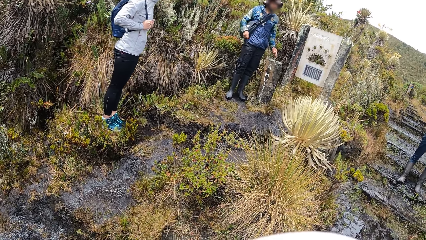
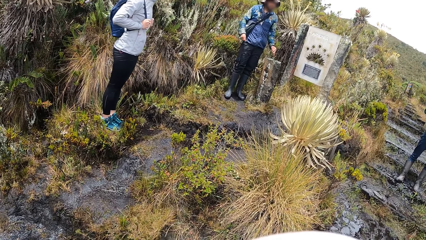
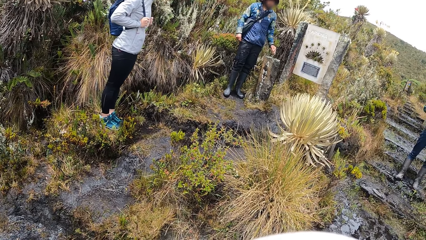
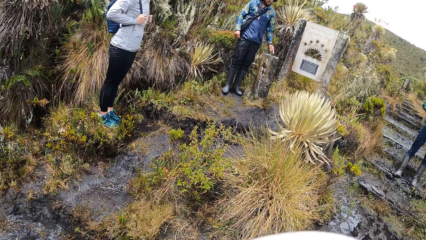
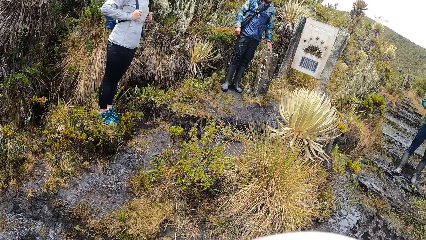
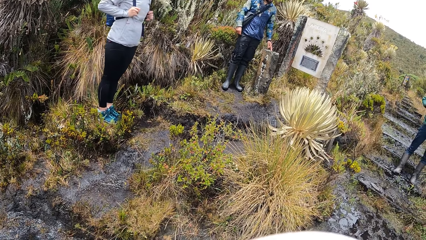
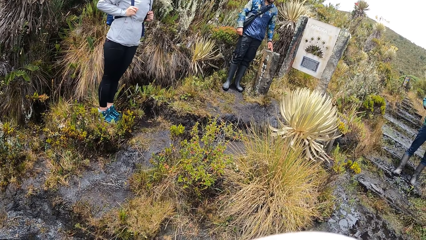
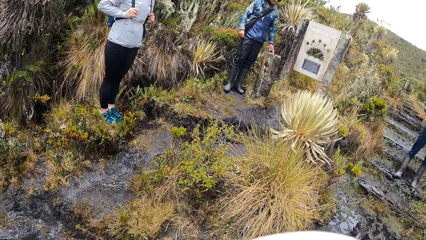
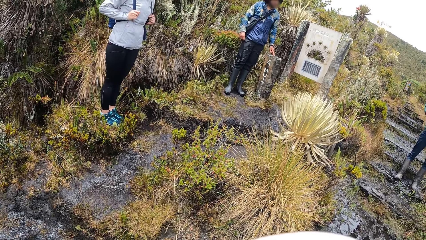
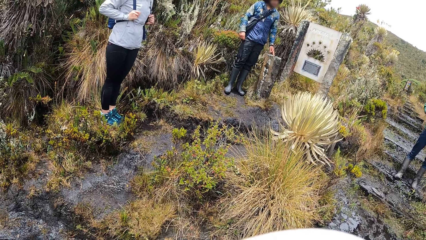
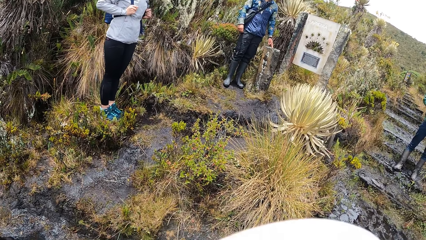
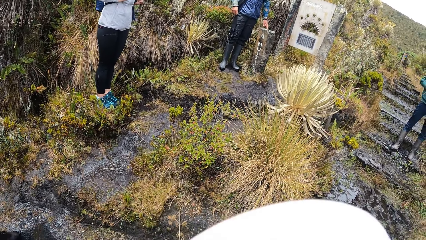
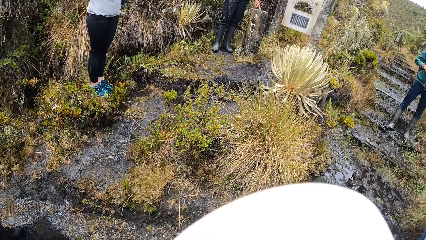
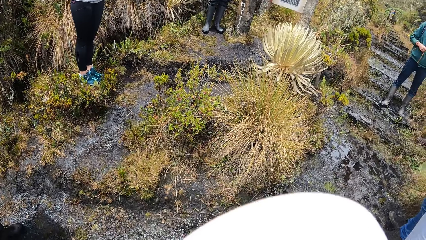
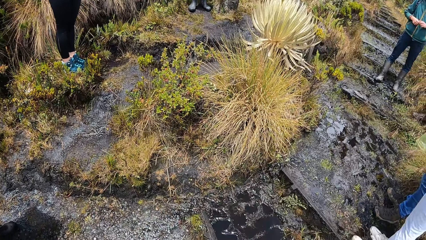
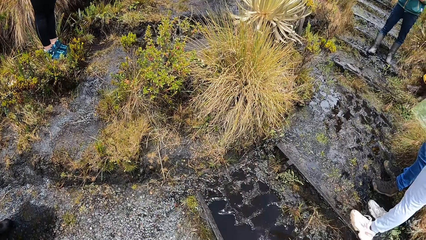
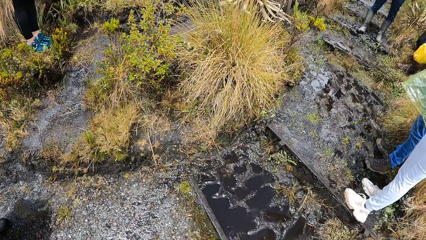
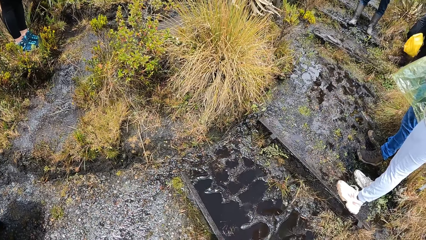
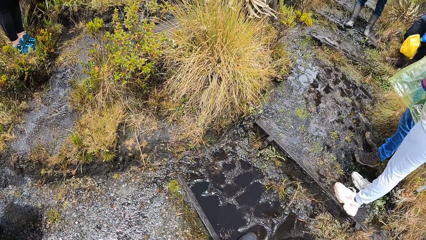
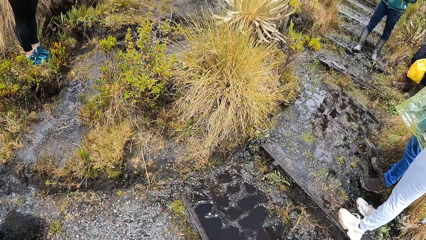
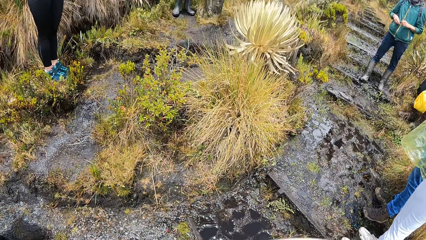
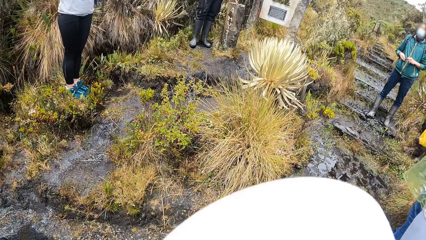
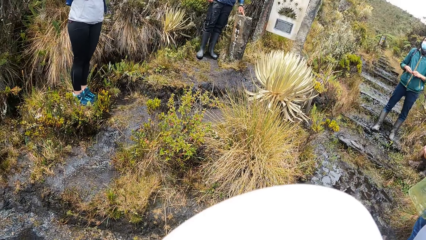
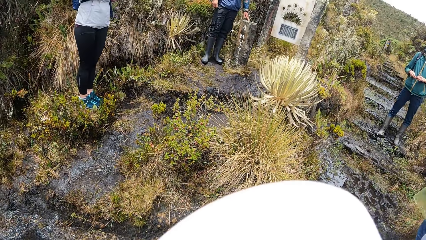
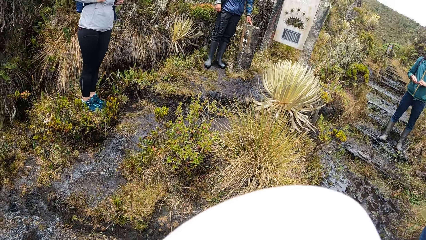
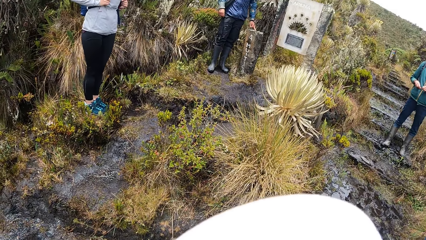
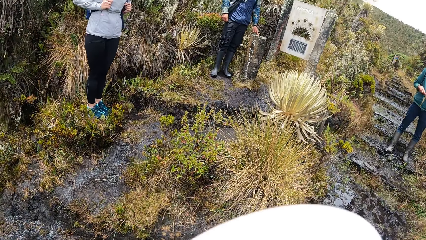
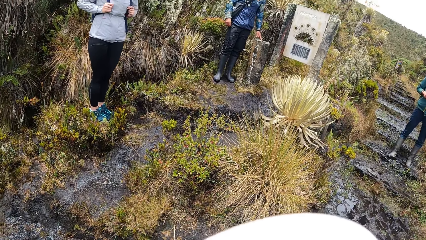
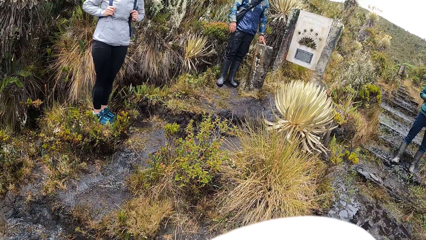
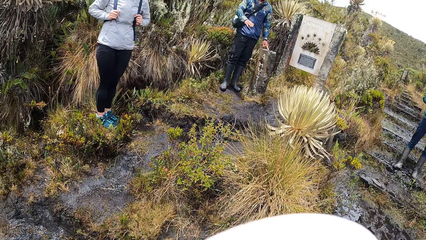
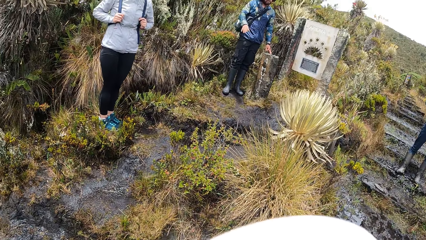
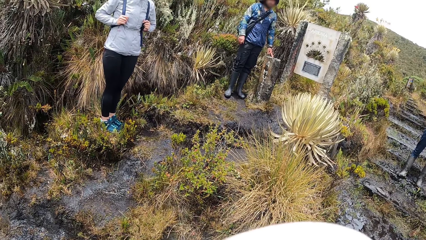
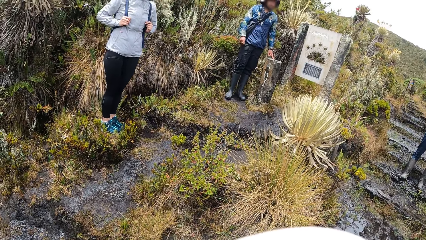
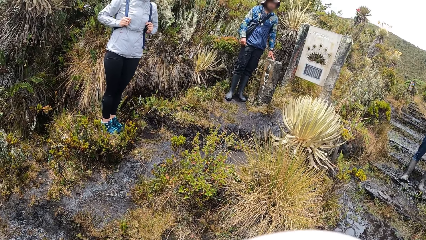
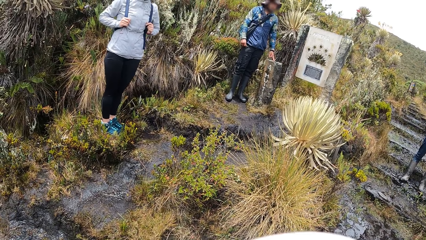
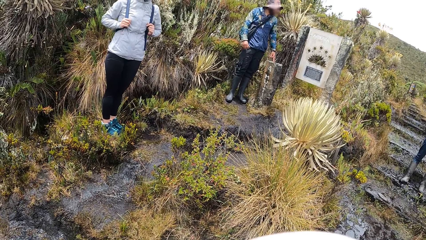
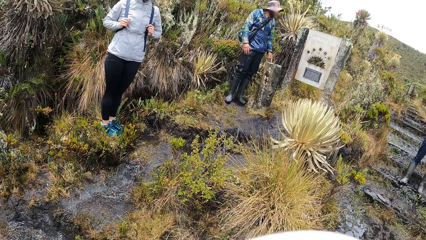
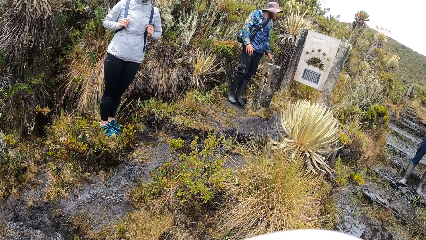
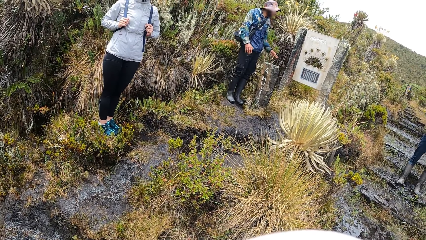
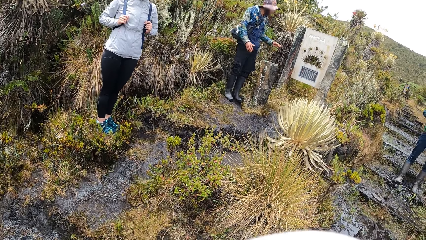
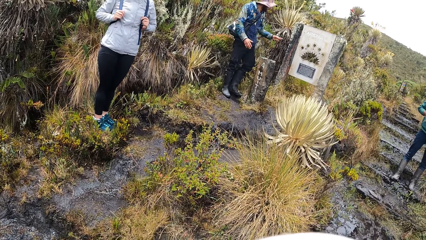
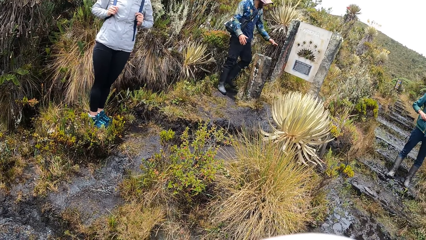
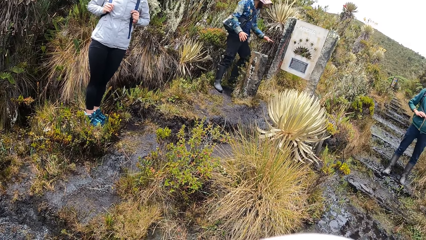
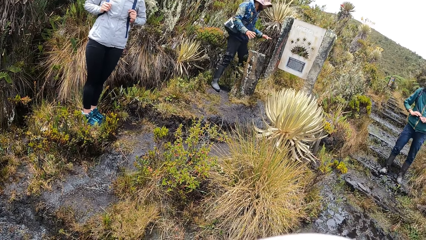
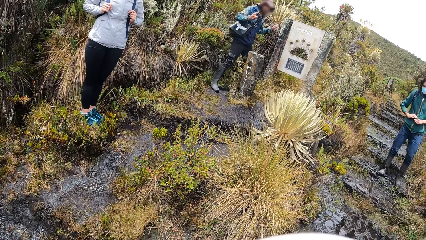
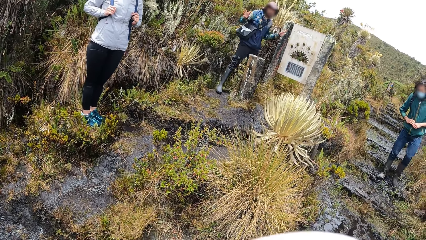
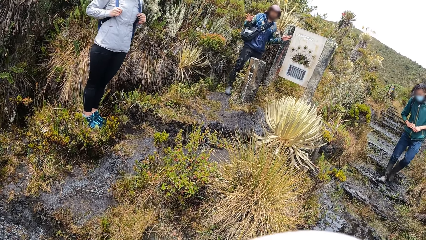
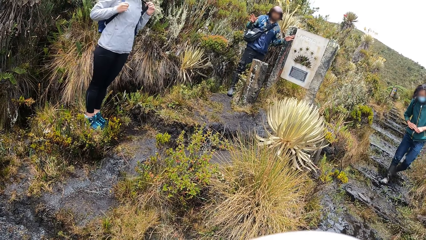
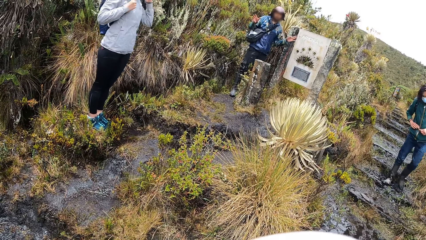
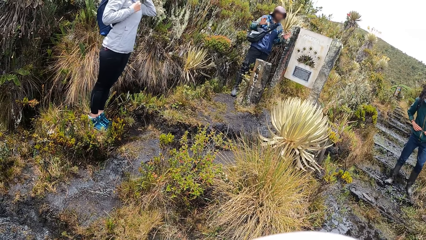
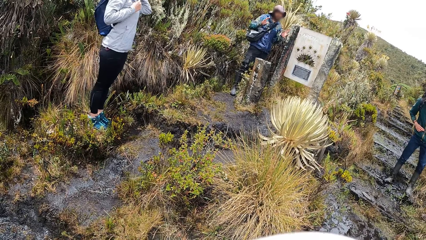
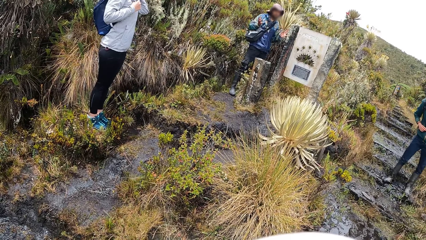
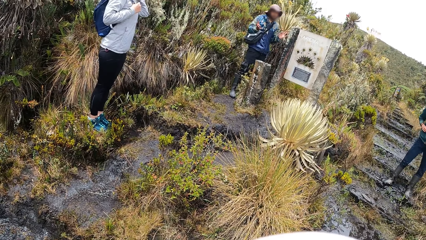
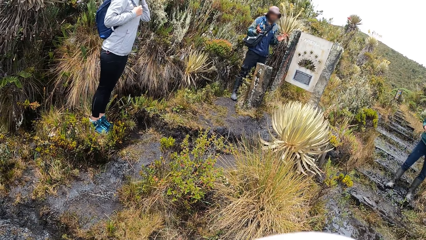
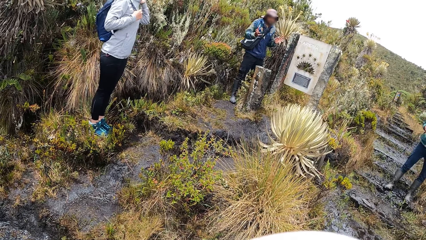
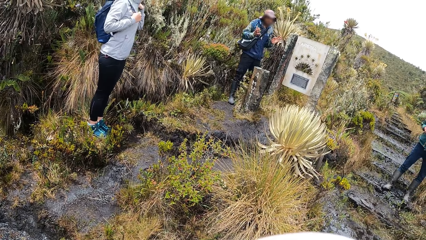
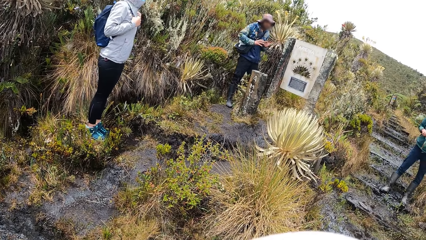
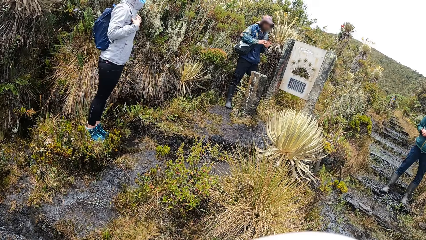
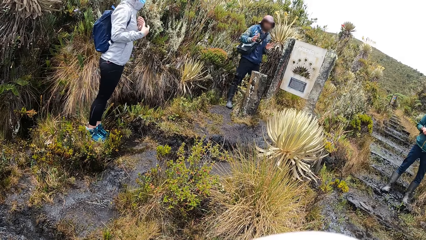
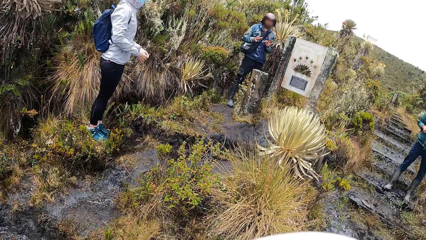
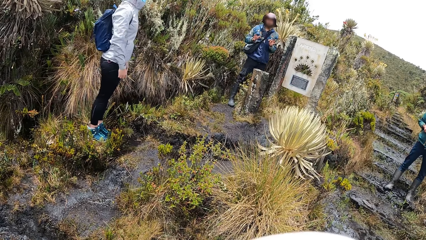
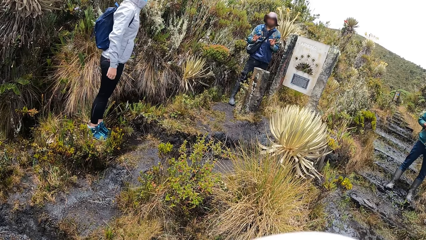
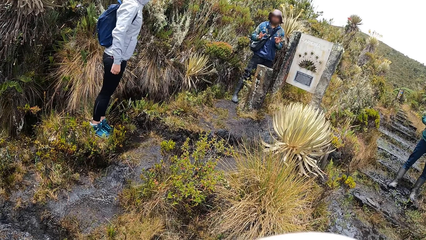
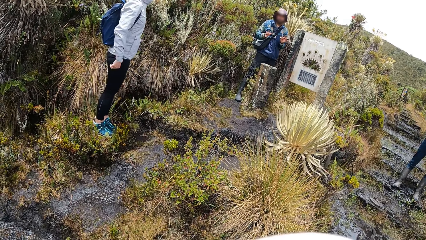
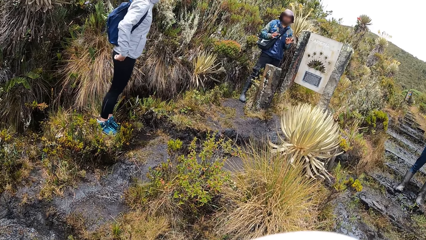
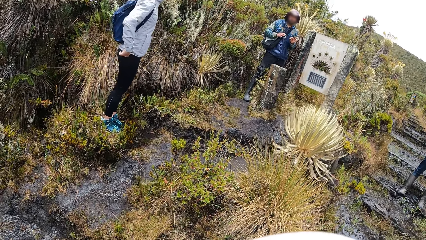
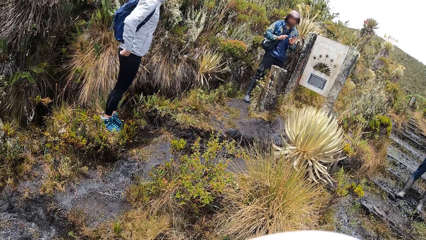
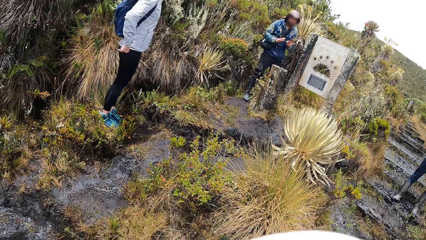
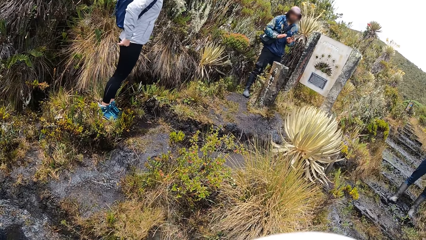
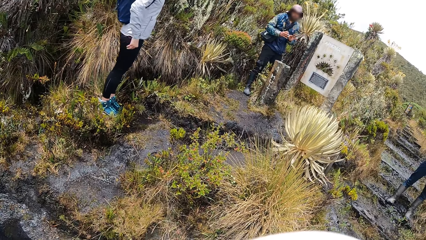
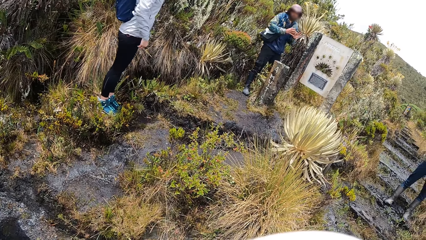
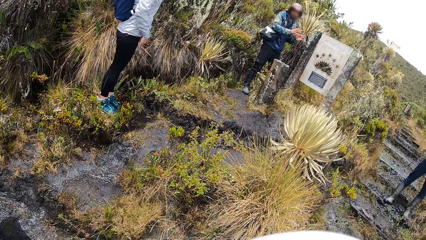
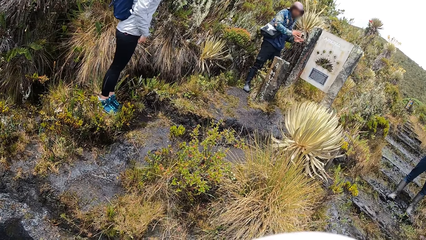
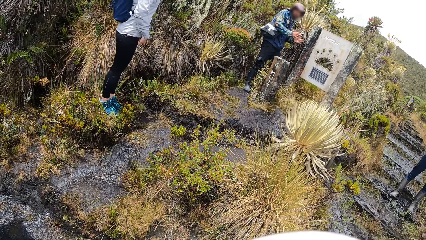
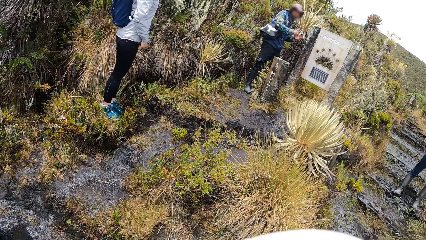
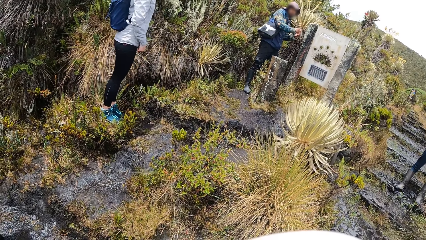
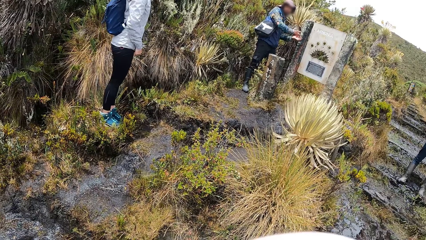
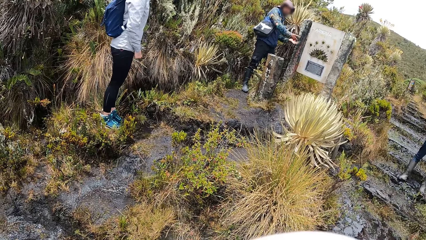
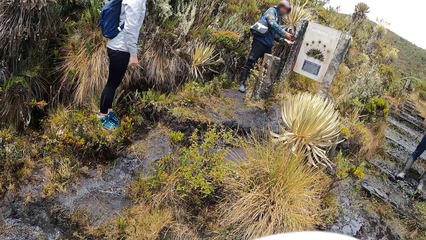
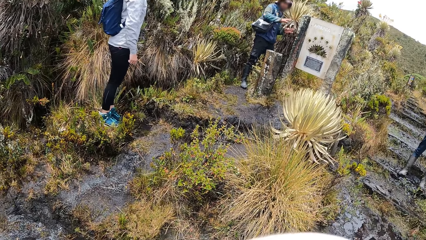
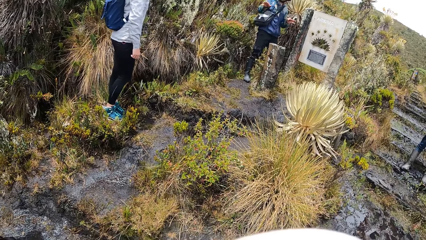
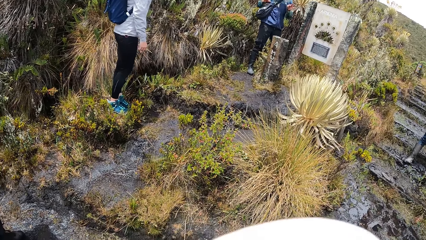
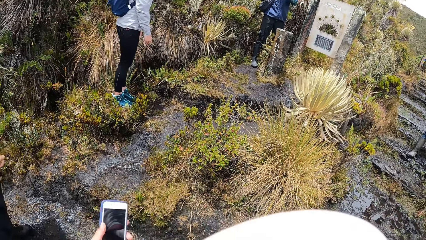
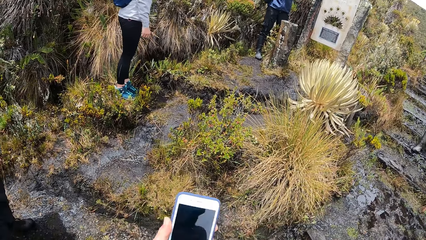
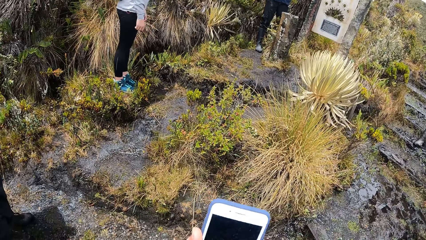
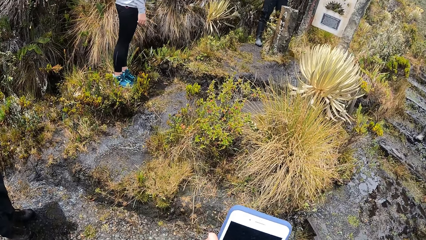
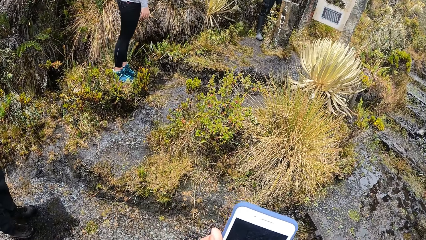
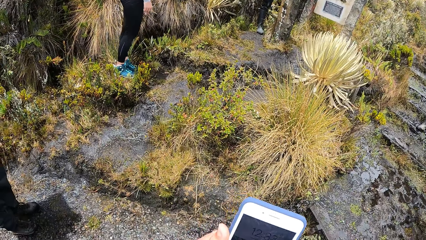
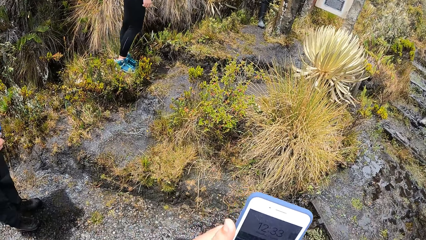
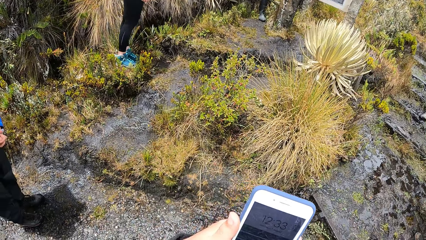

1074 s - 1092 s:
The camera wearer stands by the shrubs. He holds a phone in his left hand.
